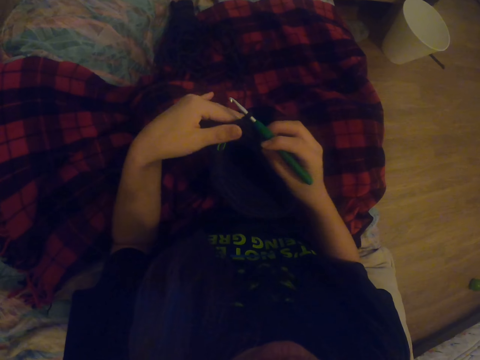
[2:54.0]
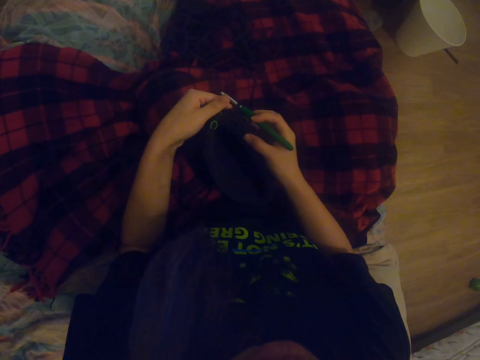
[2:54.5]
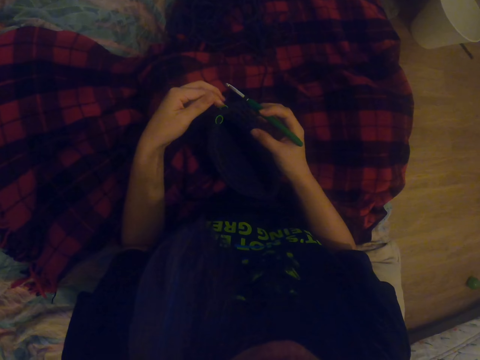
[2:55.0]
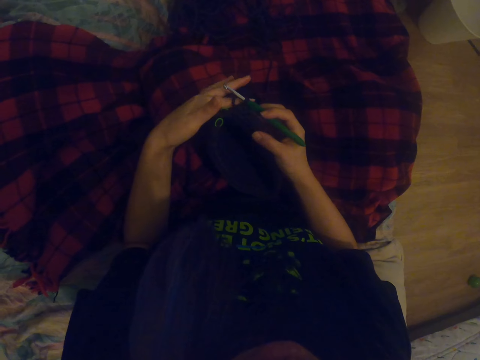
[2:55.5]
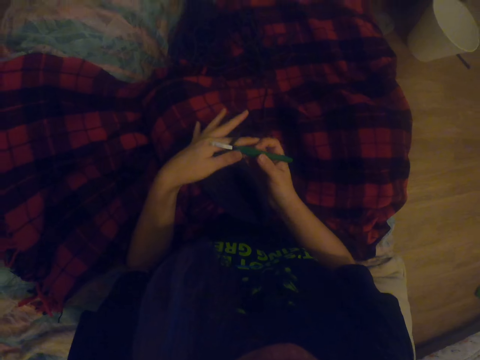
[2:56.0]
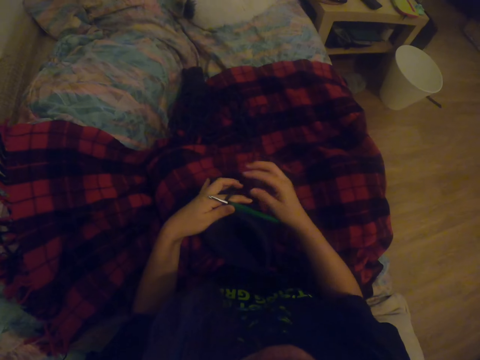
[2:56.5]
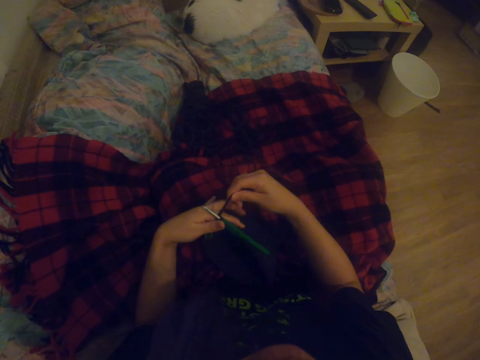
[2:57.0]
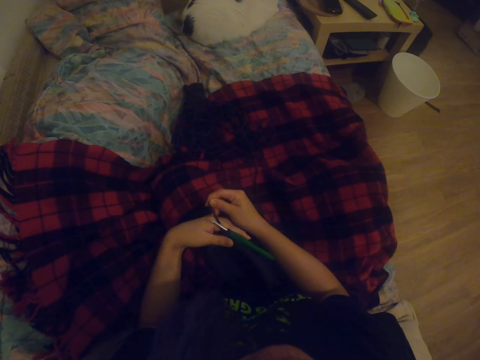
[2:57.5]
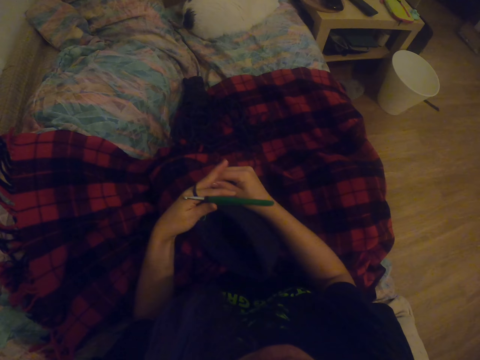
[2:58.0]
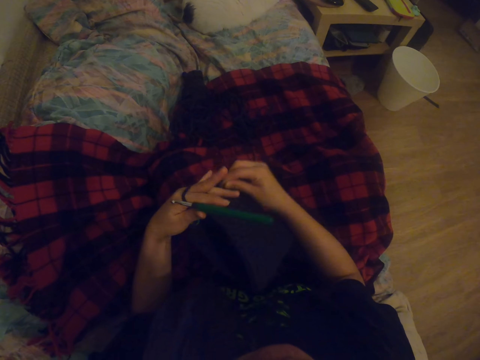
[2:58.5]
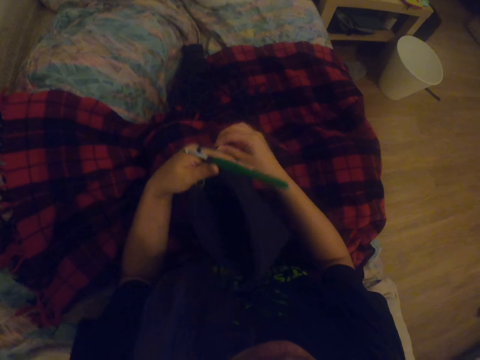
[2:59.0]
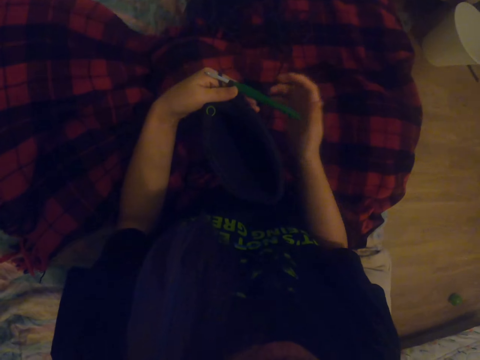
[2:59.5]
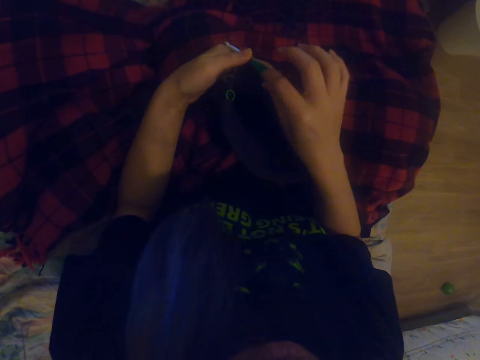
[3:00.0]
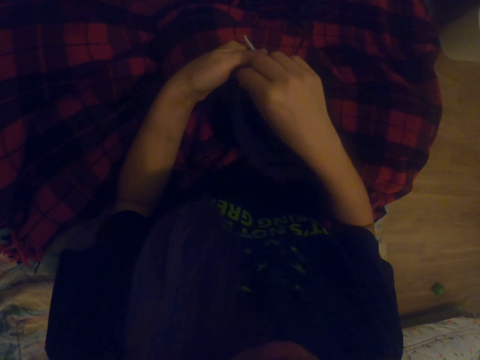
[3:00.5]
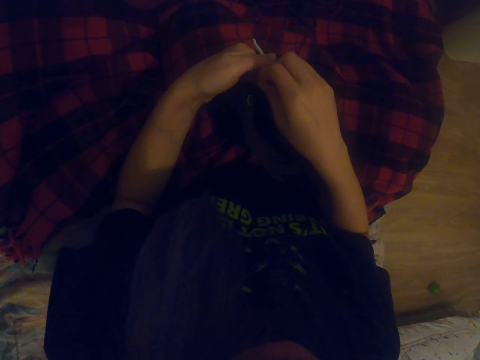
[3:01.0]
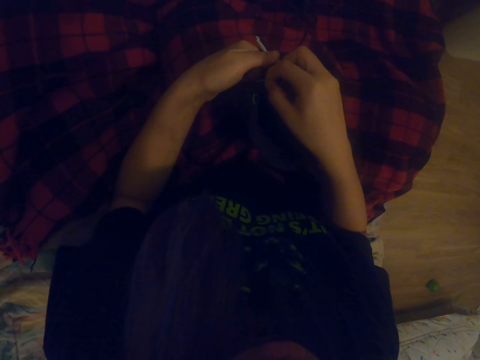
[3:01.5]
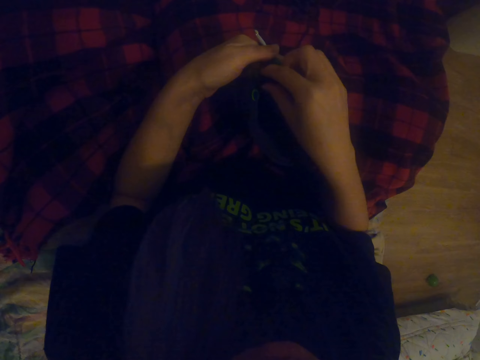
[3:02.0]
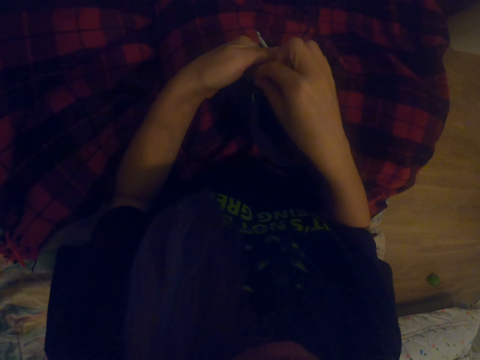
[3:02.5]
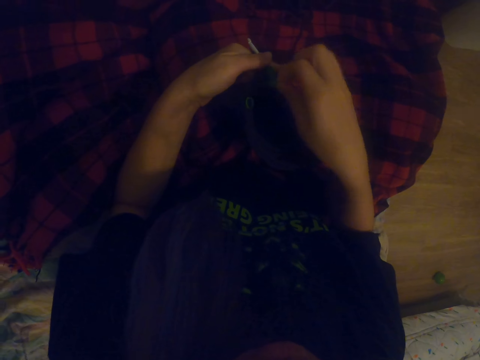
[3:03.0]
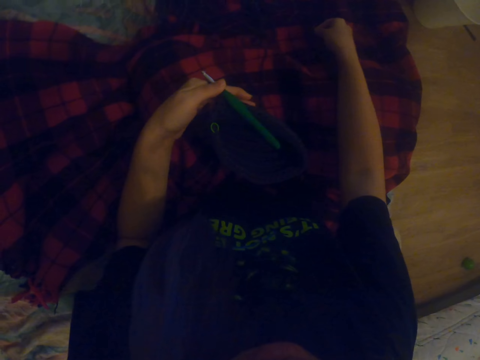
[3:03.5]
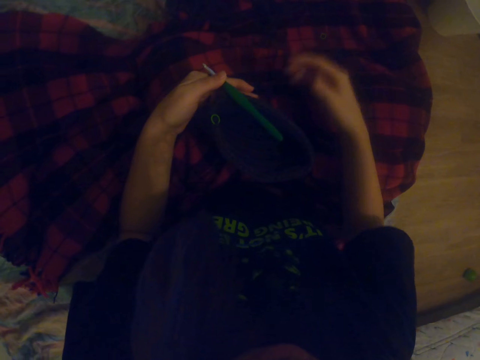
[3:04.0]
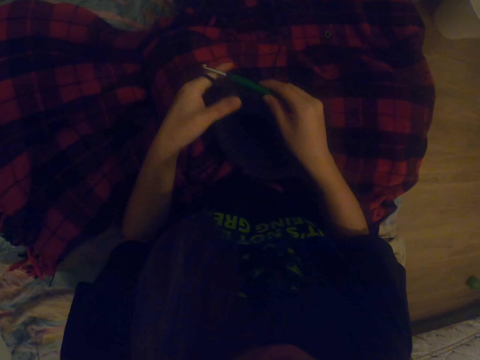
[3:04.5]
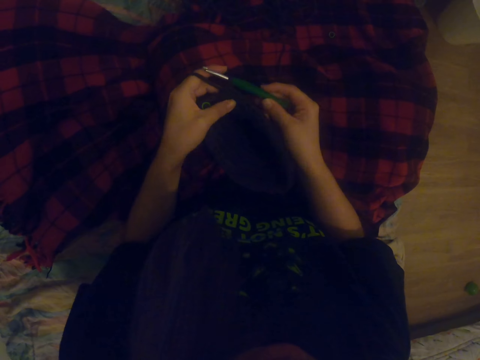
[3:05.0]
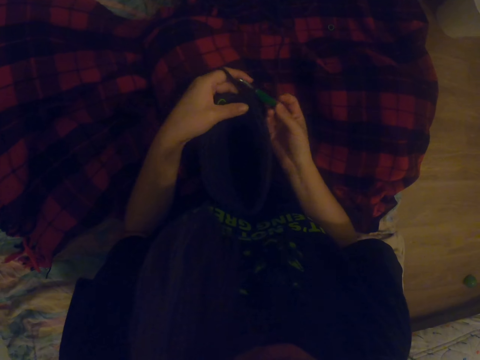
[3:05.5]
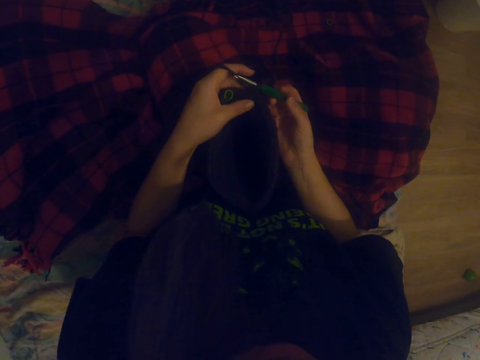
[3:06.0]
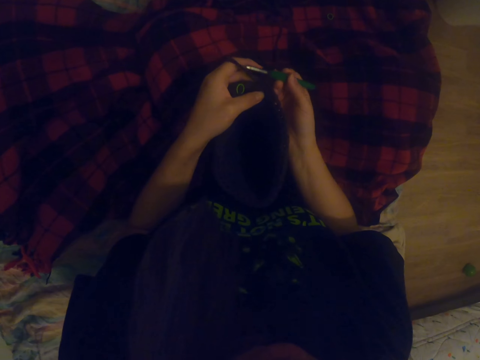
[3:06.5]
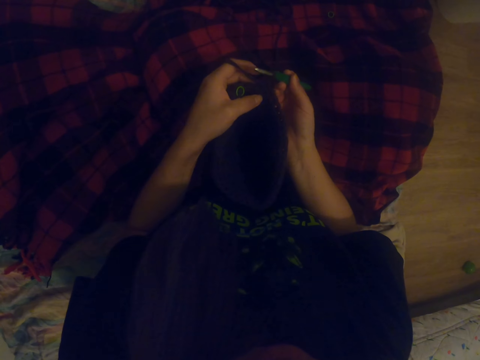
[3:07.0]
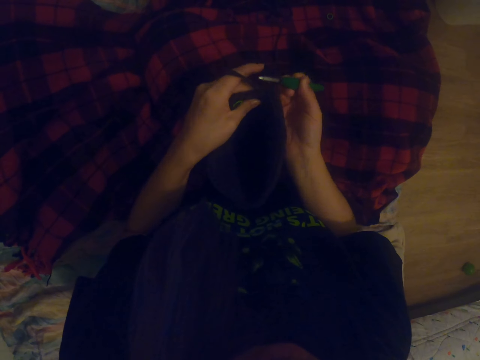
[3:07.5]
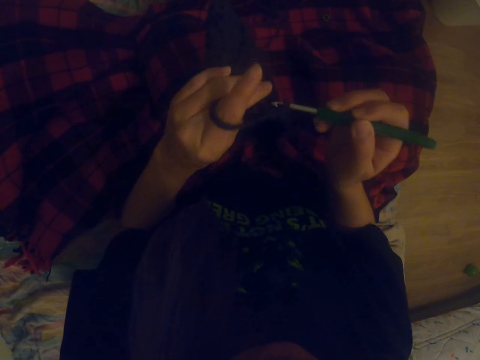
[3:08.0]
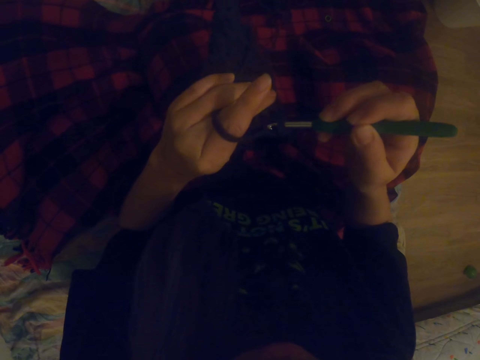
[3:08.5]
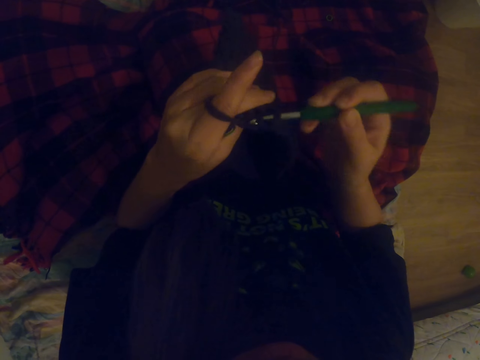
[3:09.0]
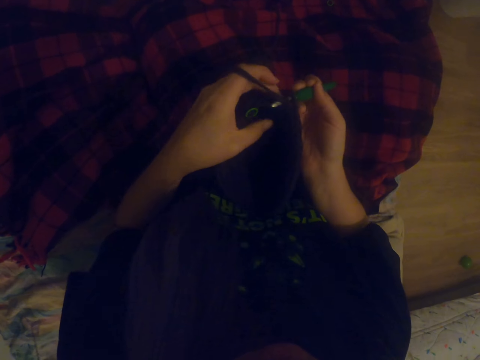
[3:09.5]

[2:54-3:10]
The camera wearer knits the fabric with the hooked needle. They roll yarn on the hand. They remove a small rubber band from the fabric. They put down the small rubber band. They knit the fabric using a crochet.

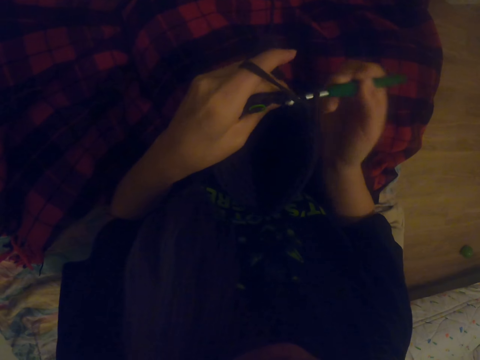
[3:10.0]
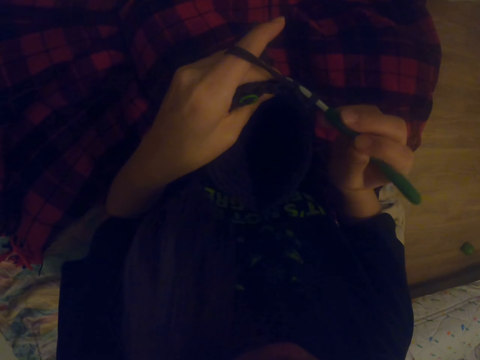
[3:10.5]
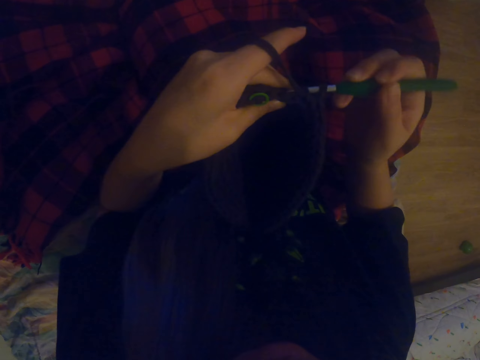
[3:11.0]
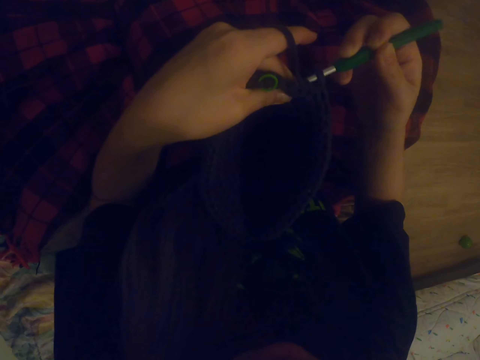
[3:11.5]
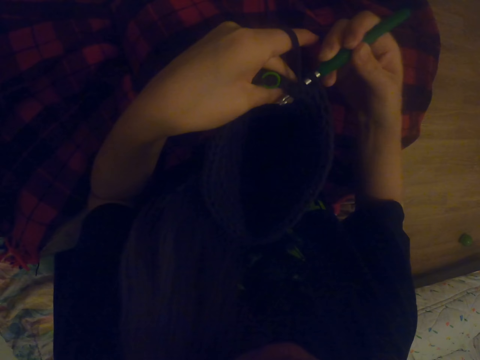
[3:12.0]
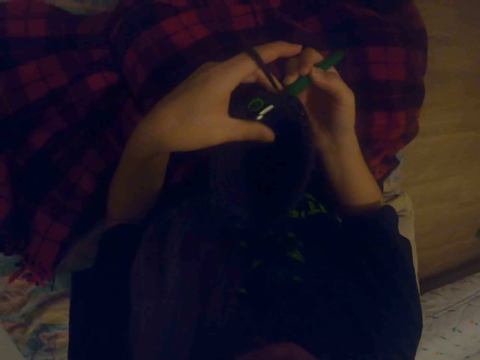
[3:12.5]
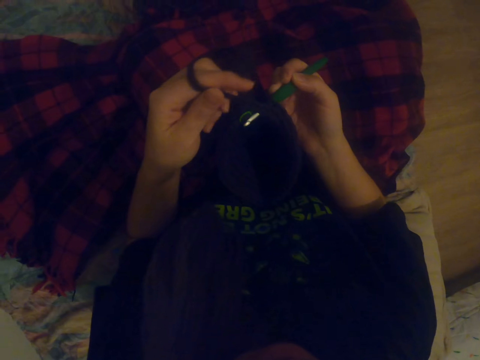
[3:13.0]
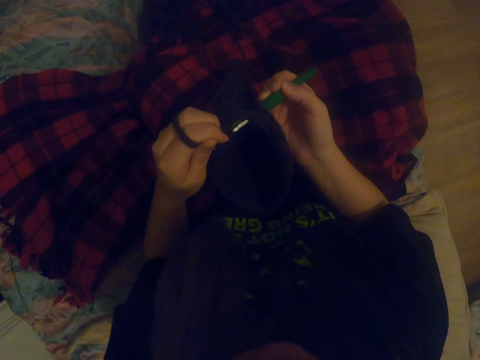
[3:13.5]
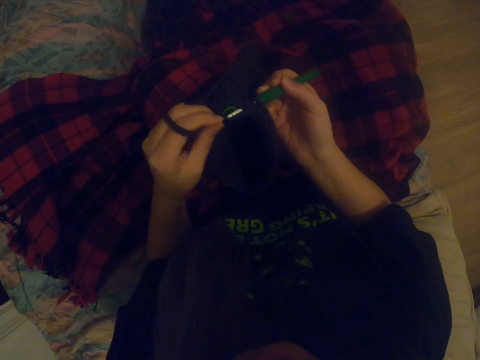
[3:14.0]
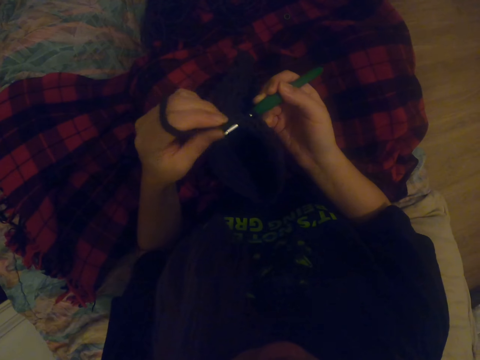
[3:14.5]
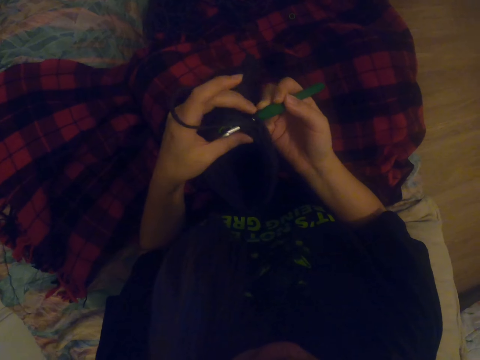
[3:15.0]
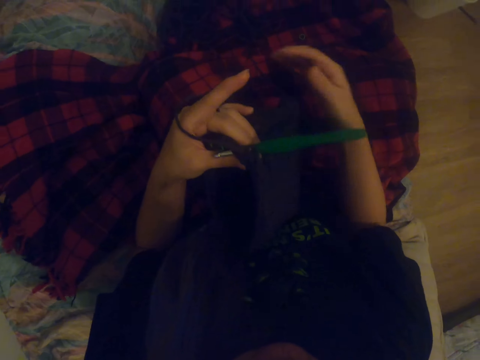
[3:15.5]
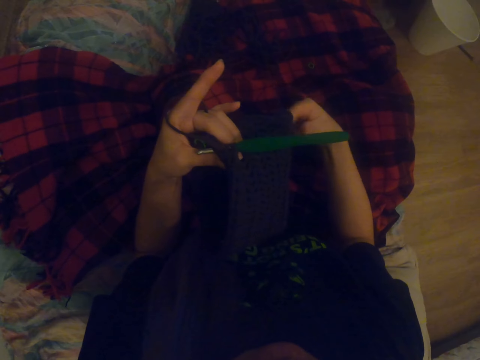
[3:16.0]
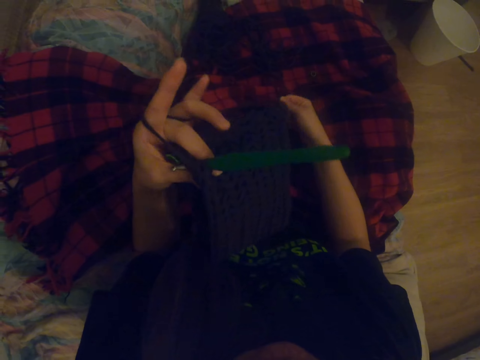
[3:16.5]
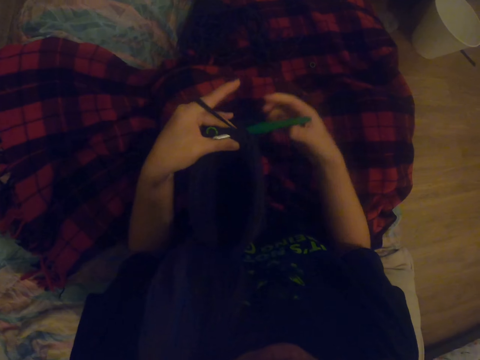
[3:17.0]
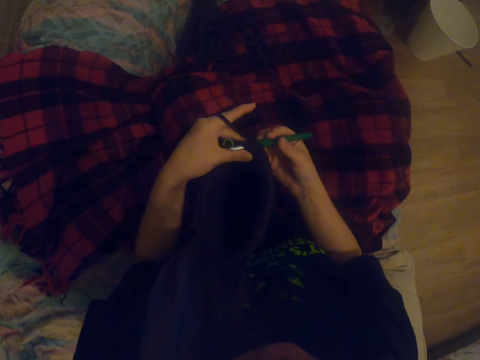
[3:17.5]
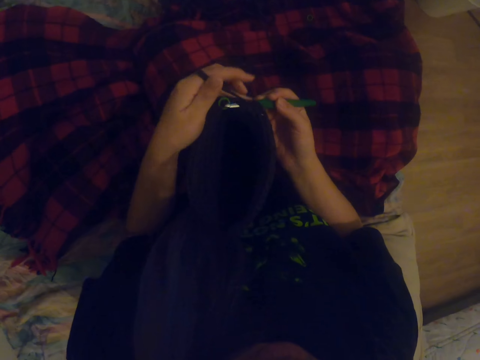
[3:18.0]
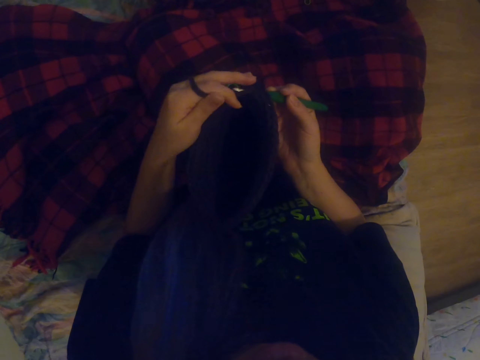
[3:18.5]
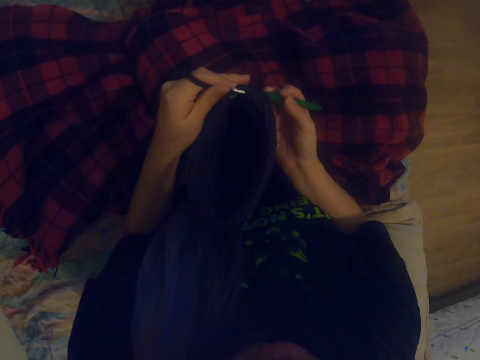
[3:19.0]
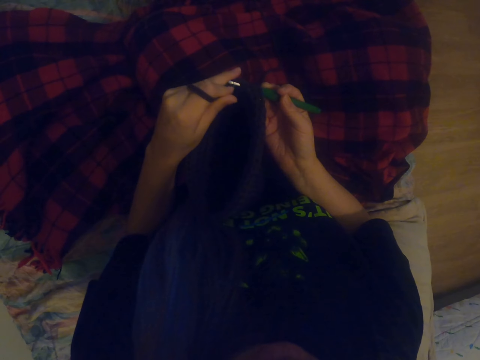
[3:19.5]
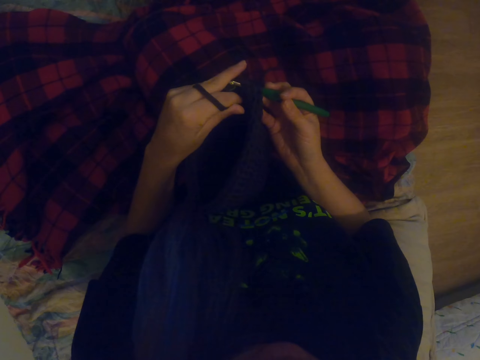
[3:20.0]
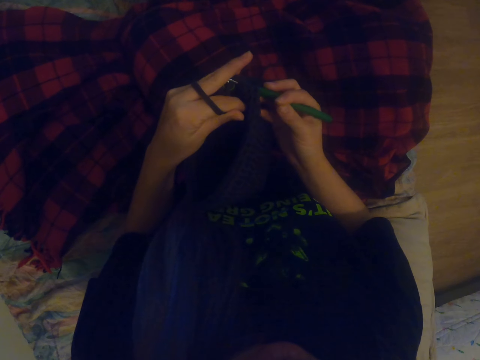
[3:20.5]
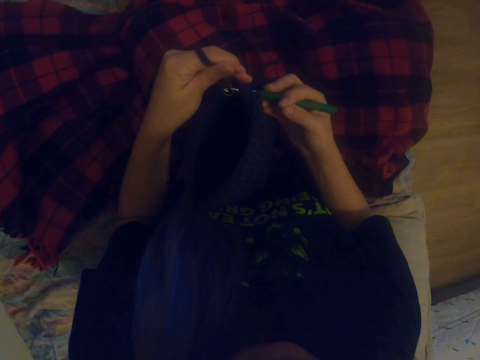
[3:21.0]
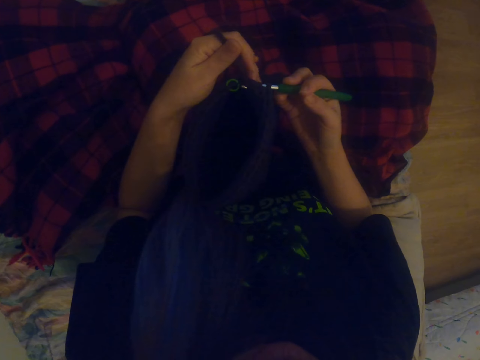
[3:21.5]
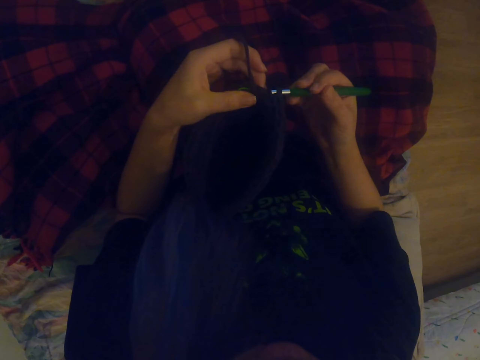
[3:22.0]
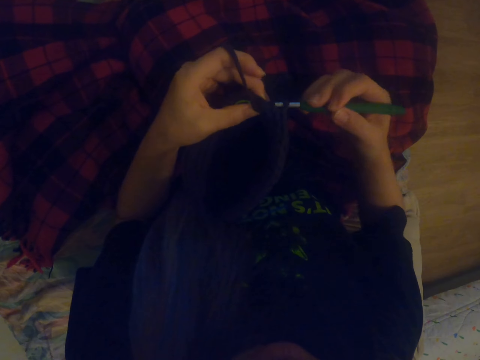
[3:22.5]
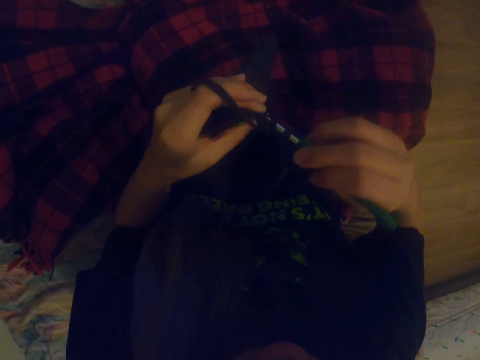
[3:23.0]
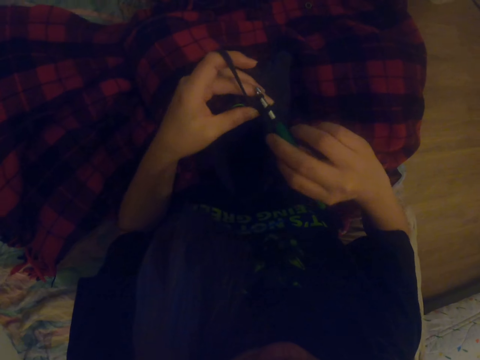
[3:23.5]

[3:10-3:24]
The camera wearer pulls yarn from the hand. They knit a fabric using a crochet.
